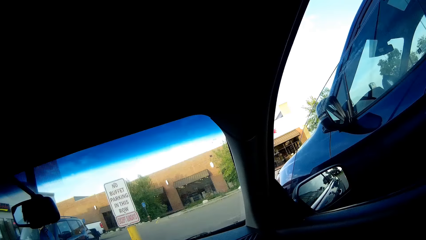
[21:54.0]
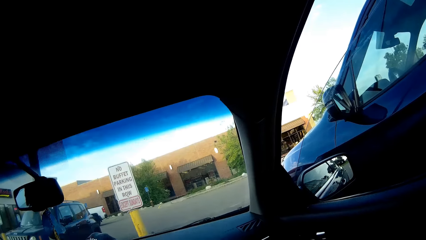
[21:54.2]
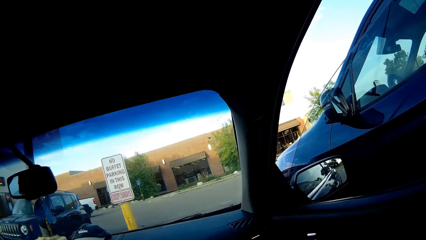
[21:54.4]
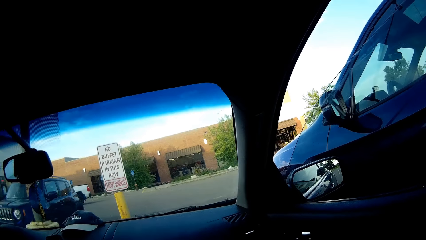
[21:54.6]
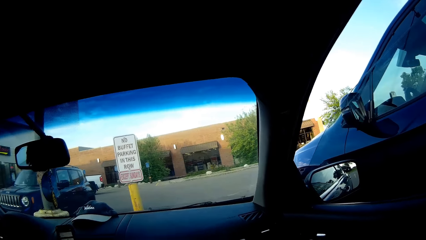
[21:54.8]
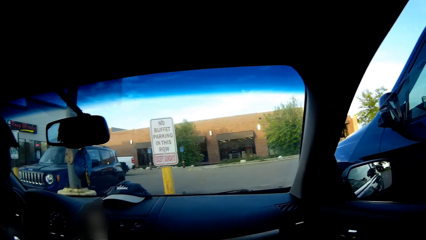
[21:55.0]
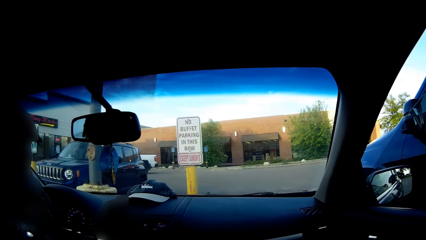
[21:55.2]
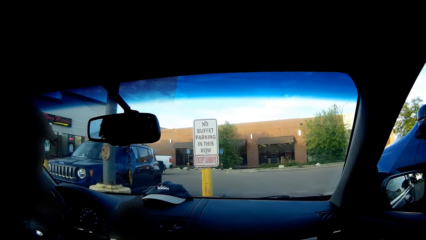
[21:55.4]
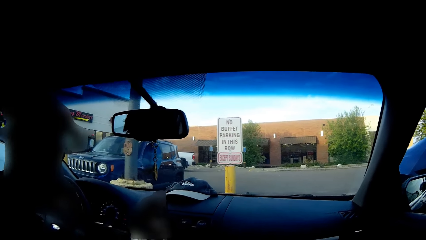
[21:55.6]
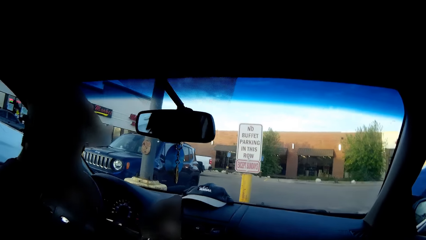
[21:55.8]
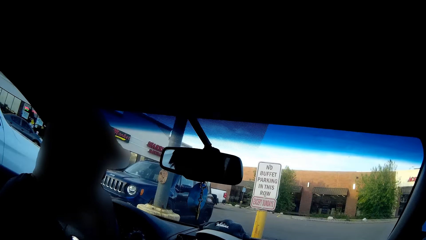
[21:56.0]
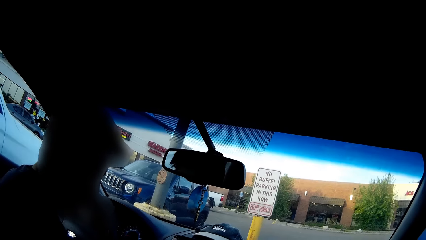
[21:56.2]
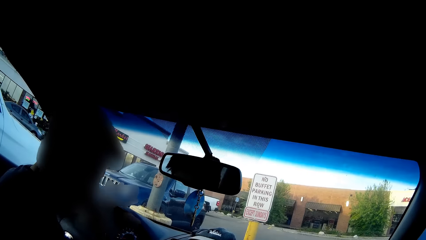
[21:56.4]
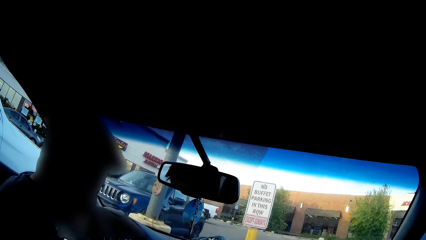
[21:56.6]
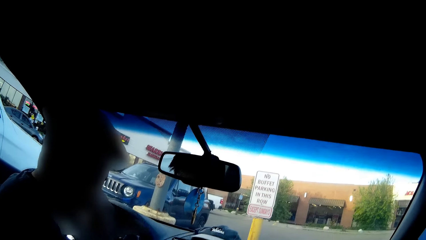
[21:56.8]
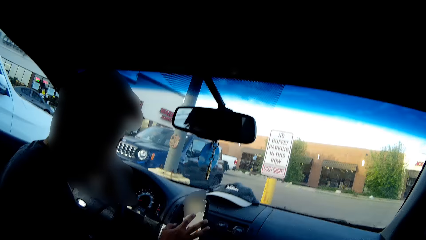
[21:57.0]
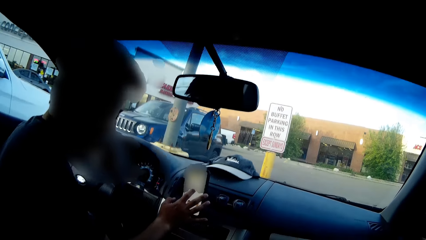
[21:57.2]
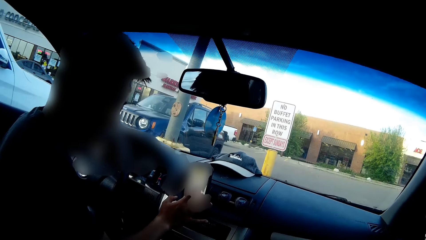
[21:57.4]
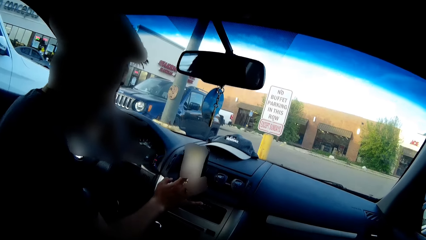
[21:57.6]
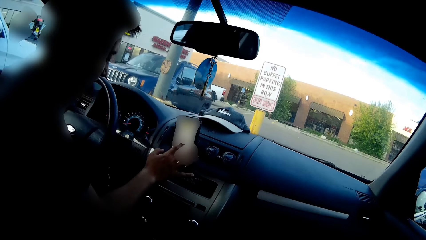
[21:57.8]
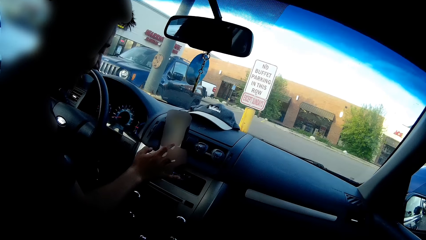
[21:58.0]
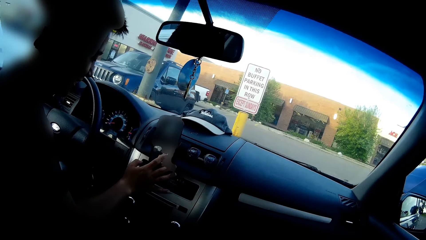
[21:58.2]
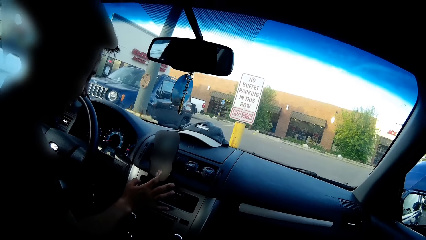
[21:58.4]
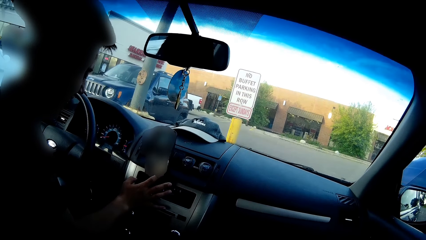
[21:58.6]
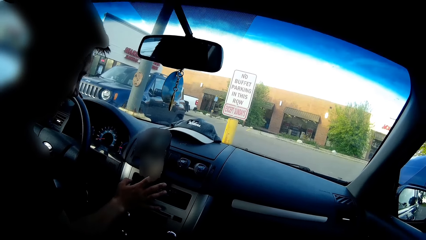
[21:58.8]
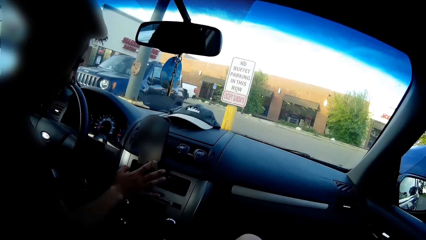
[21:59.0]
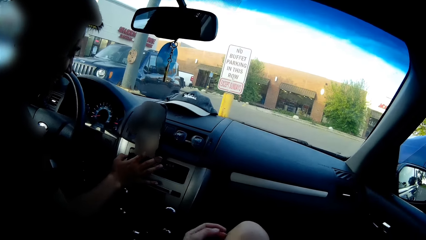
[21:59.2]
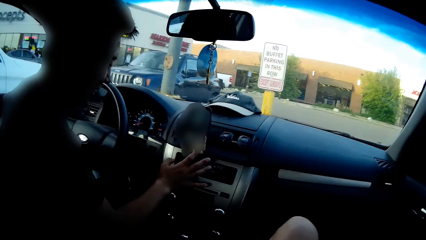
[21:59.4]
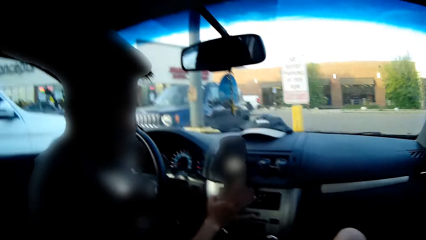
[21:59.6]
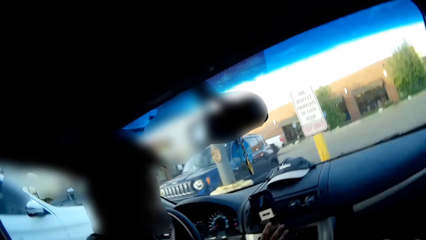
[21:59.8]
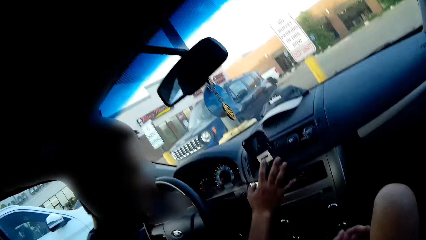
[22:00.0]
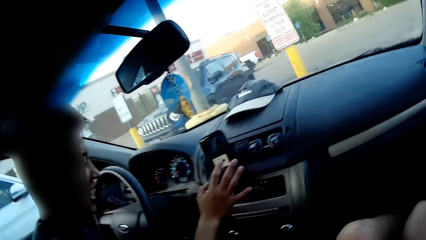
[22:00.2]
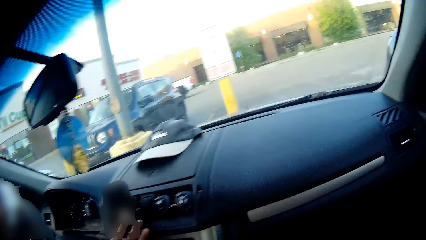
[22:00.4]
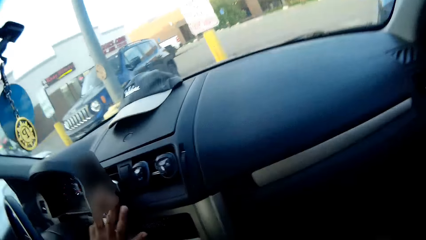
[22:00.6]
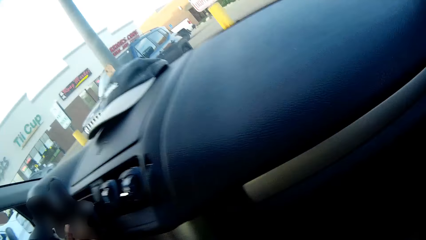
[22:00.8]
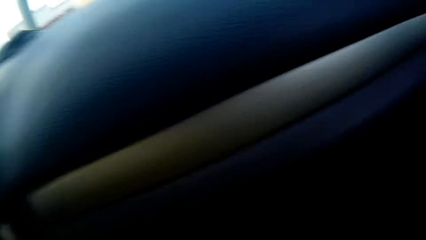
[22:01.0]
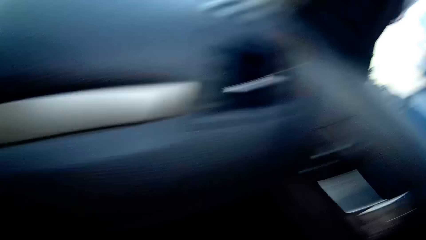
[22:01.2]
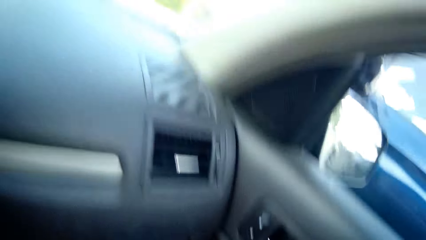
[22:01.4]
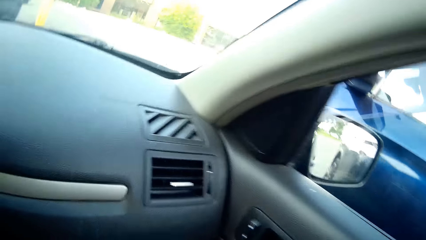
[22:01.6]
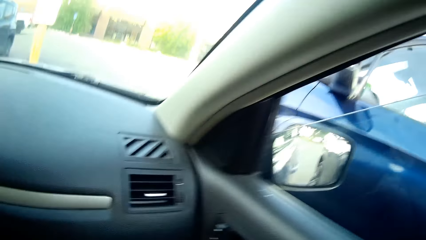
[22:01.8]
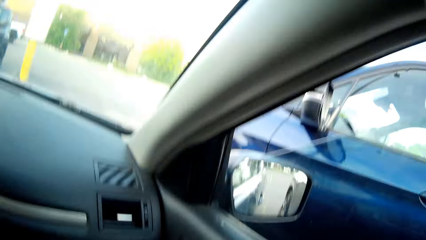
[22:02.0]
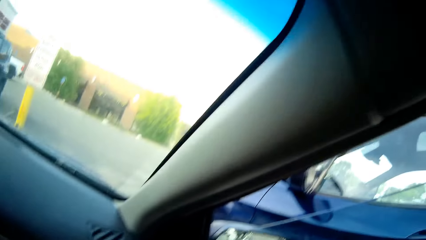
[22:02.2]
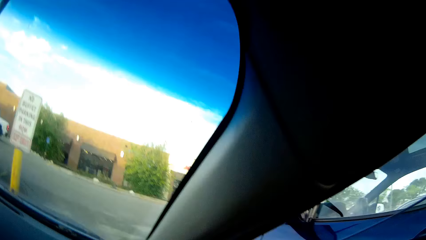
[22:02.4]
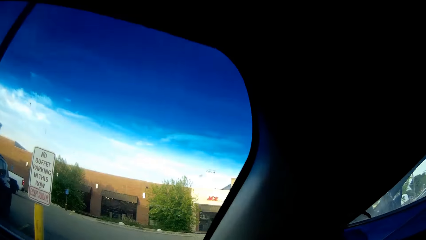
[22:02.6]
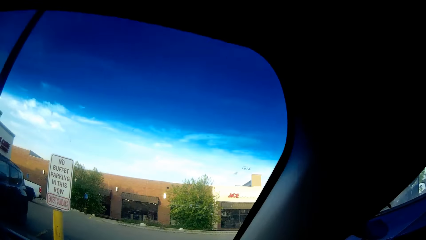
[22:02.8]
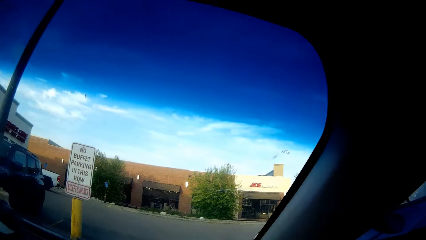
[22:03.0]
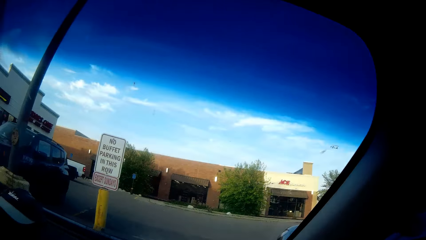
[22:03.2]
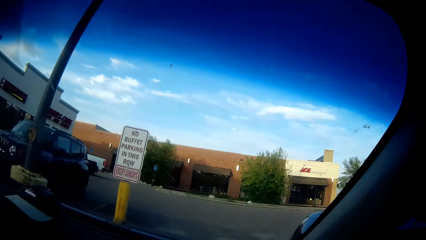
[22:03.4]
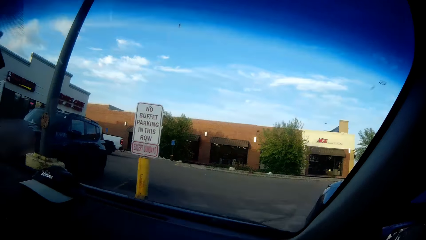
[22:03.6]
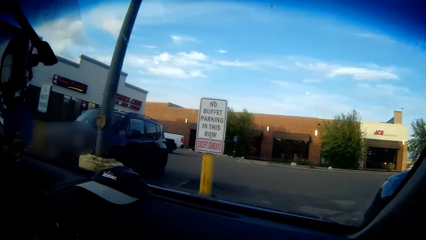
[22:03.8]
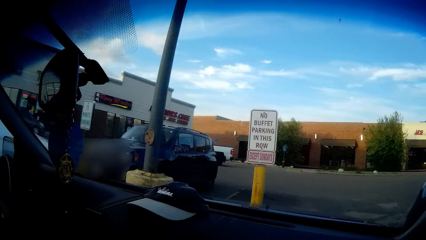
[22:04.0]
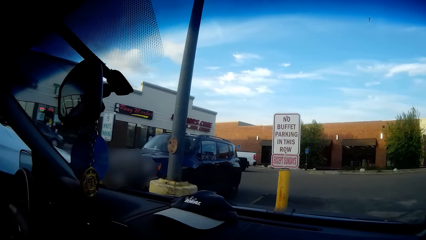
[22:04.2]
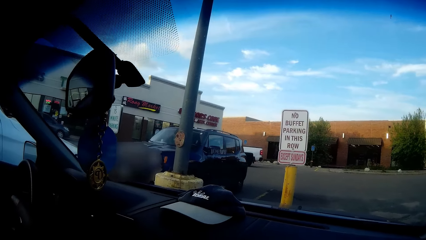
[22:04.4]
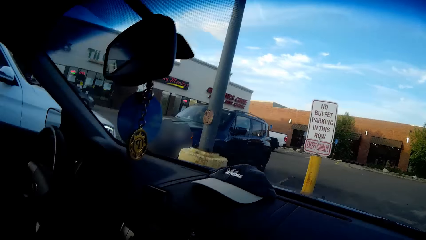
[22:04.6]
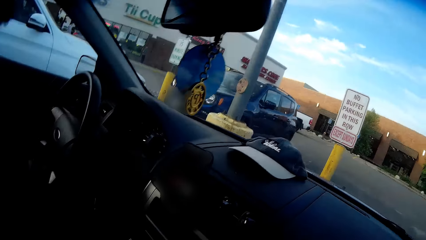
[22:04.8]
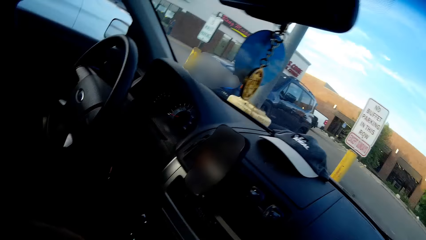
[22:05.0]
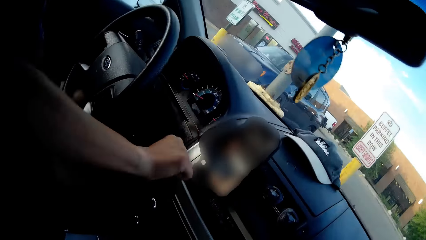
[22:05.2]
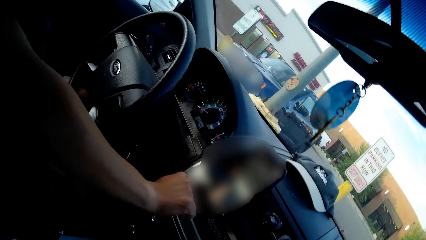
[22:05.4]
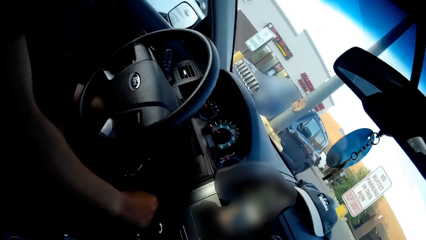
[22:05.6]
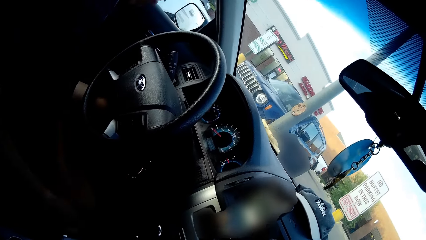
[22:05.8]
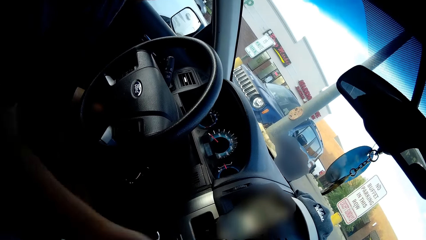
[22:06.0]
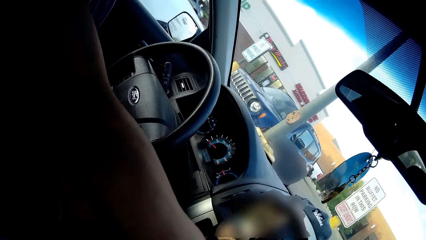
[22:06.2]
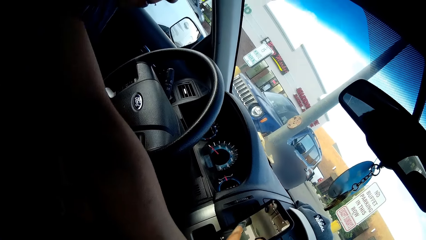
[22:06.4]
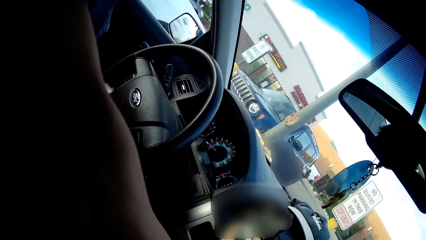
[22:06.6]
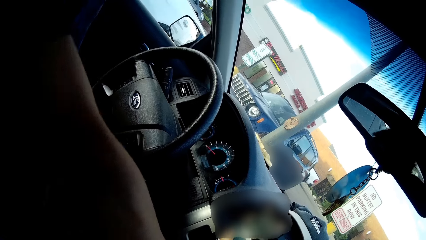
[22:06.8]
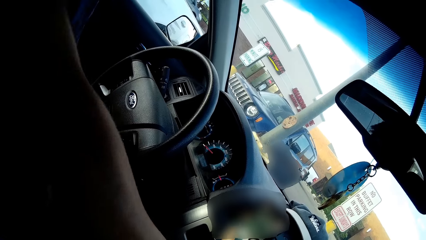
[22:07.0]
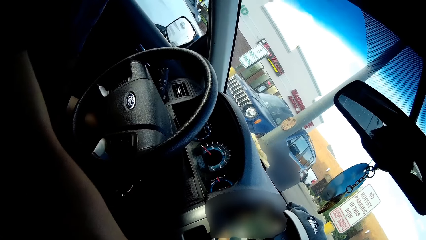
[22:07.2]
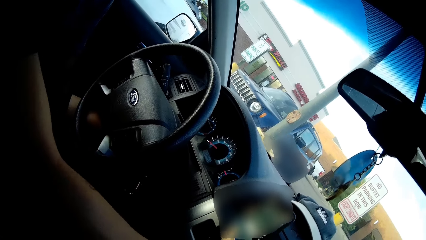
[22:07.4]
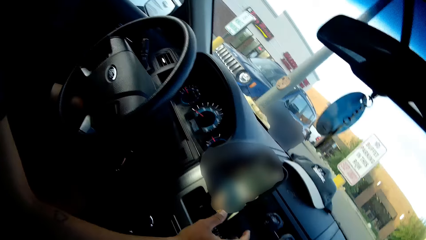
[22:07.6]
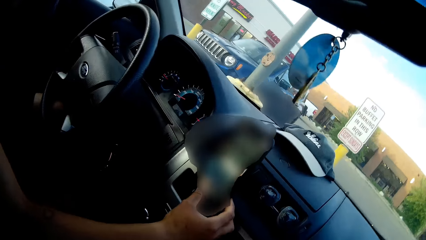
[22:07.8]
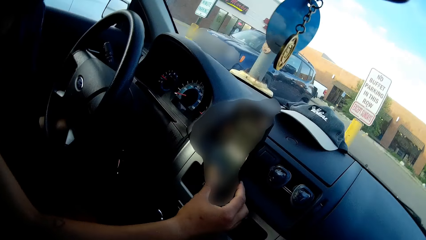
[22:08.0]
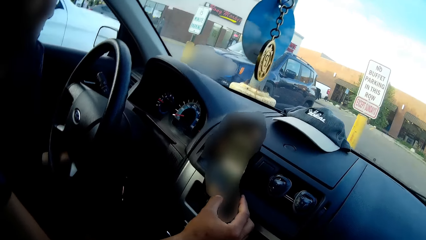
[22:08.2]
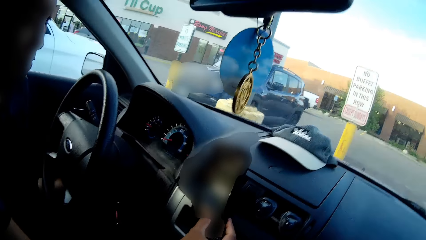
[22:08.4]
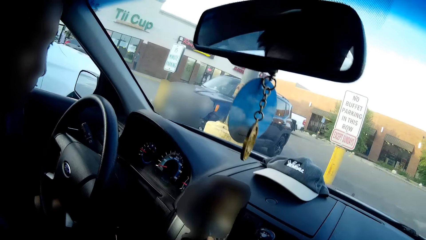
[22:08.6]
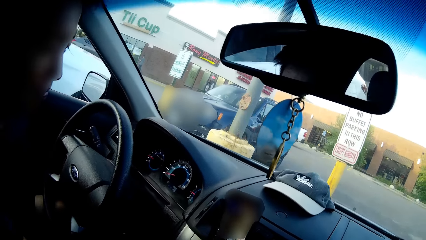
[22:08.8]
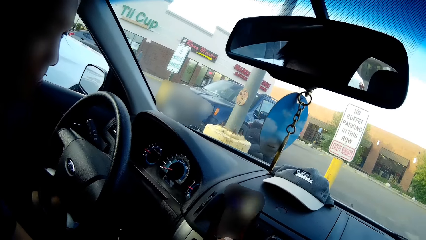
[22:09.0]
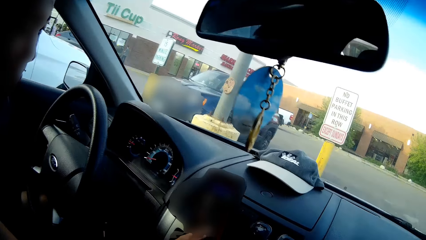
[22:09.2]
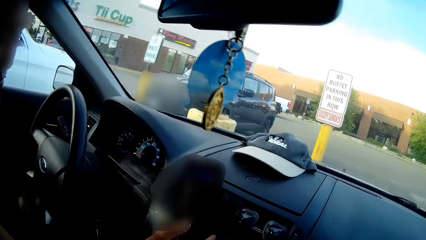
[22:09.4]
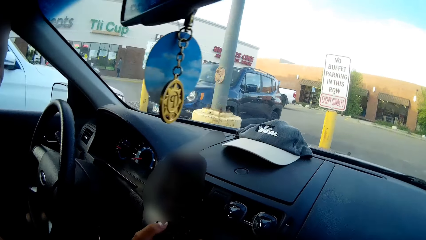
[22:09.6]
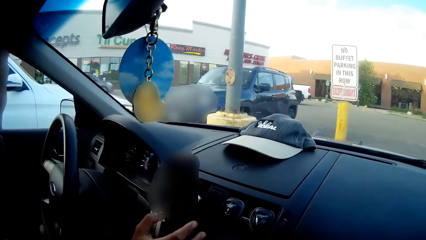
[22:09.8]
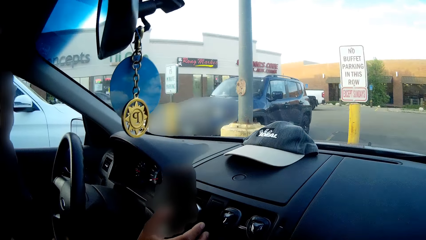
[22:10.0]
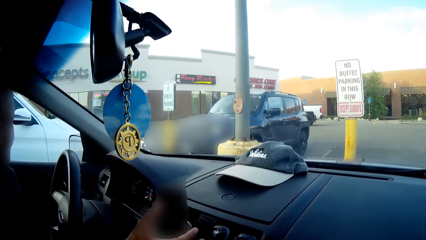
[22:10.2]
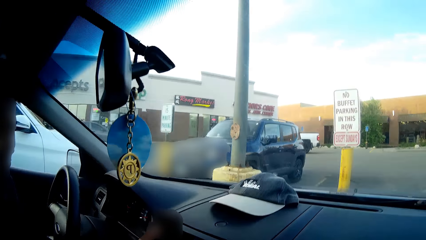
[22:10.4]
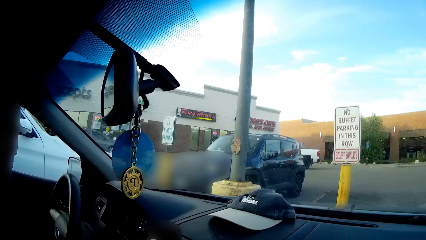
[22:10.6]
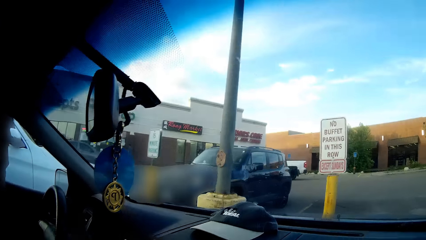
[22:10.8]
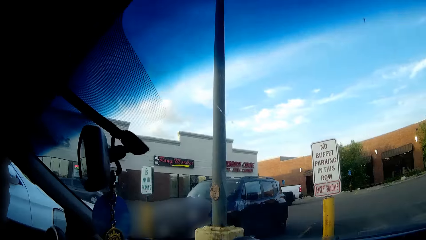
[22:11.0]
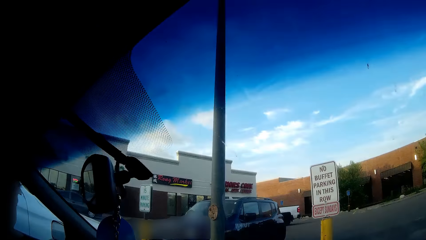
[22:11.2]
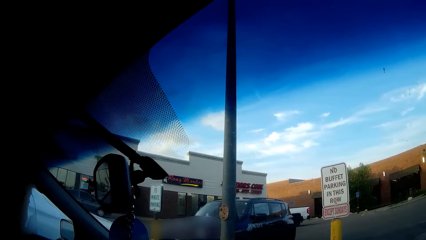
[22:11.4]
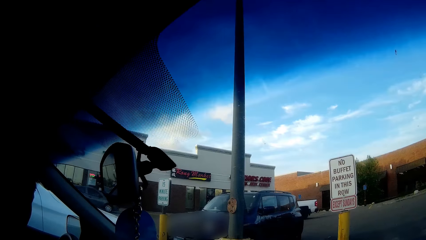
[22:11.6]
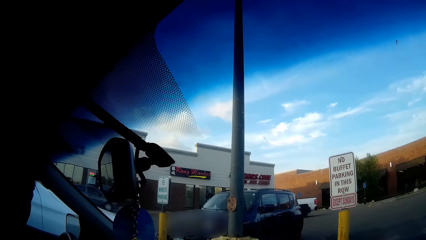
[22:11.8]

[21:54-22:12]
The man waves his right hand. The man operates the phone on the dashboard with his right hand.
